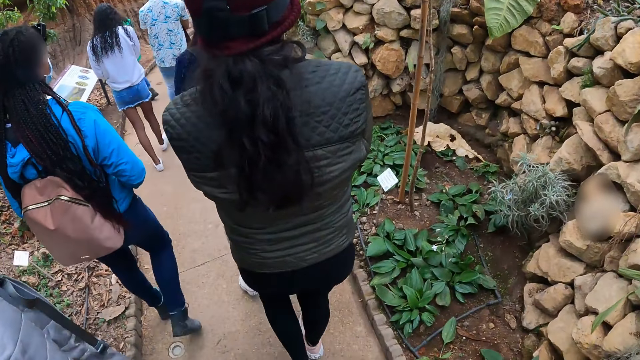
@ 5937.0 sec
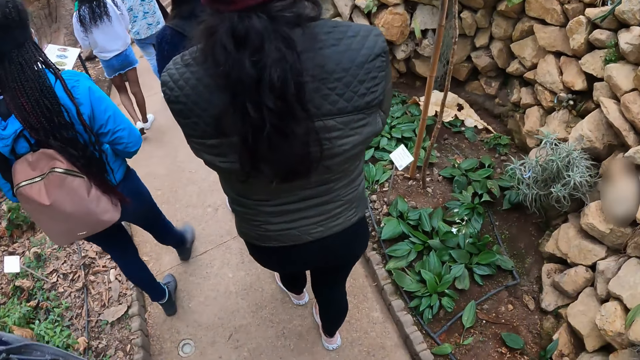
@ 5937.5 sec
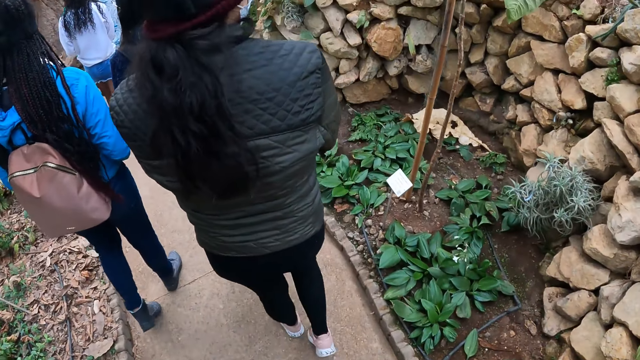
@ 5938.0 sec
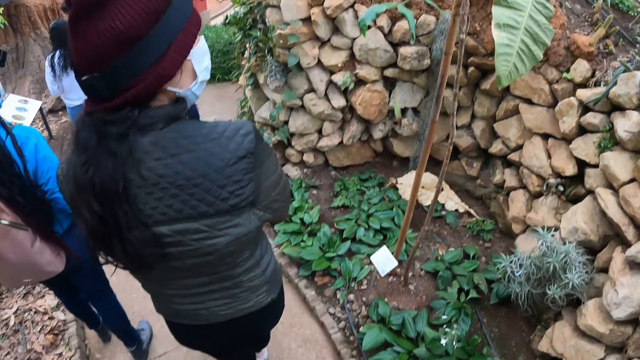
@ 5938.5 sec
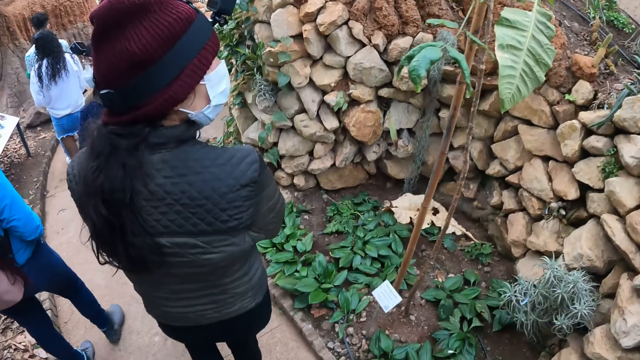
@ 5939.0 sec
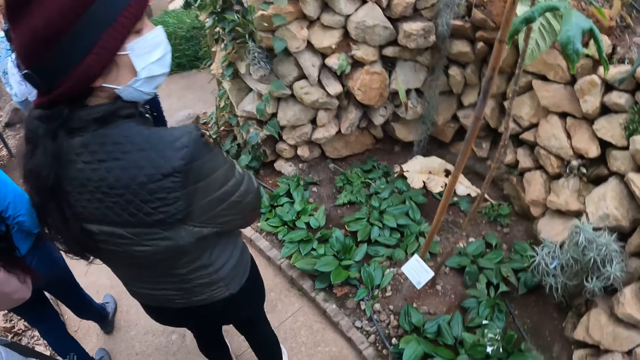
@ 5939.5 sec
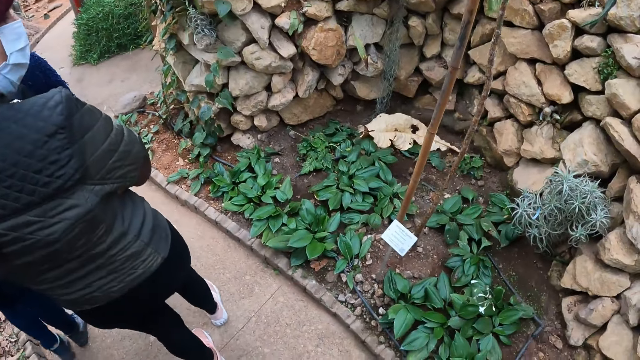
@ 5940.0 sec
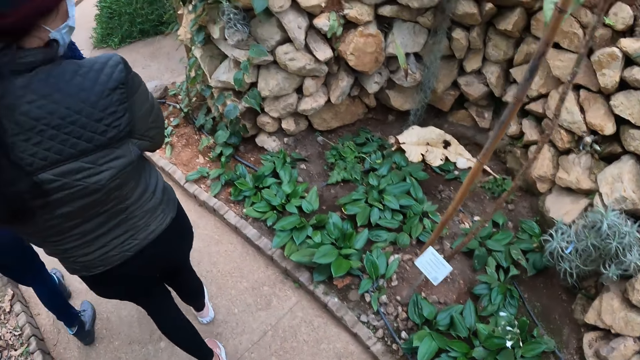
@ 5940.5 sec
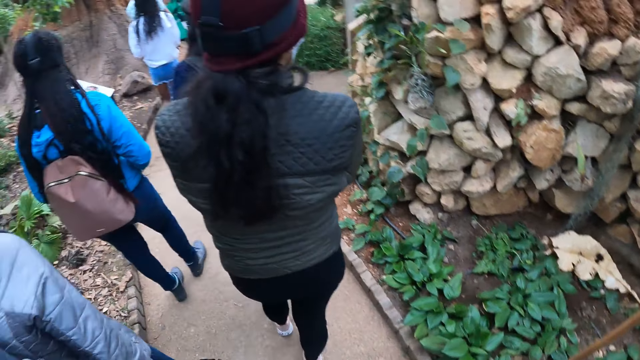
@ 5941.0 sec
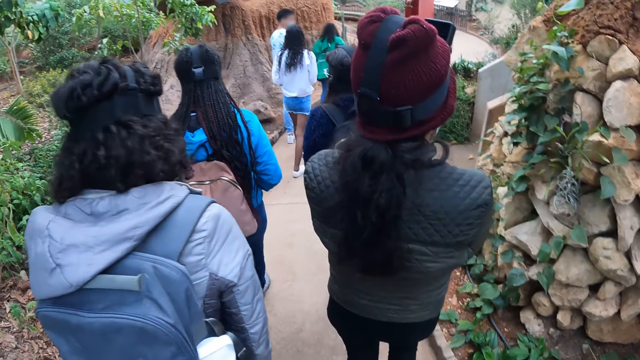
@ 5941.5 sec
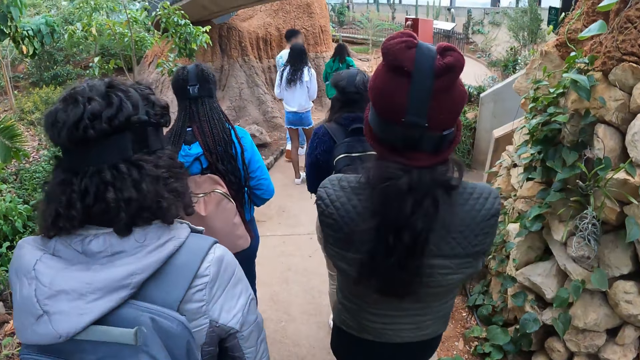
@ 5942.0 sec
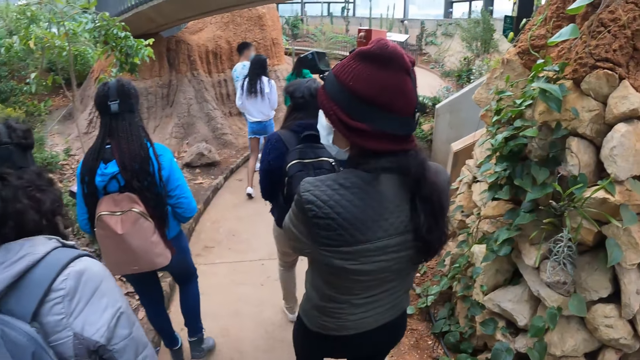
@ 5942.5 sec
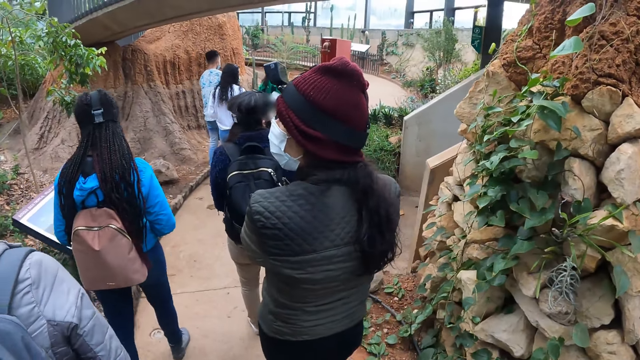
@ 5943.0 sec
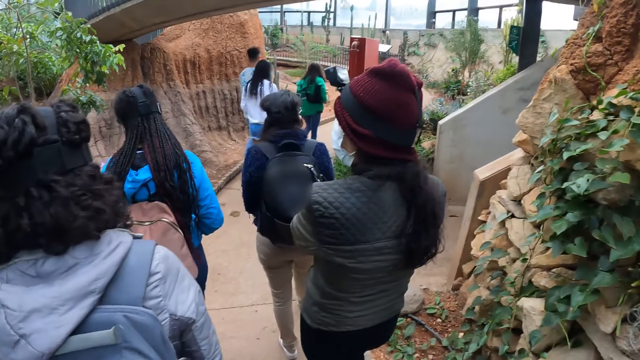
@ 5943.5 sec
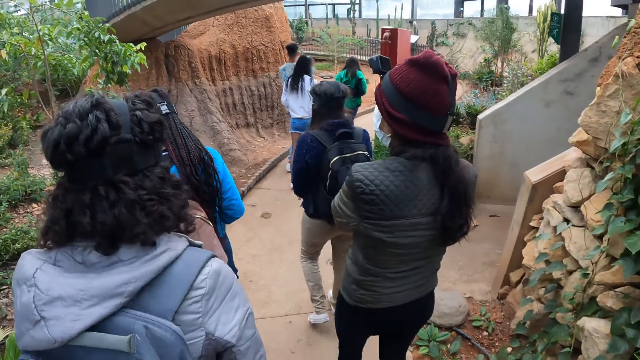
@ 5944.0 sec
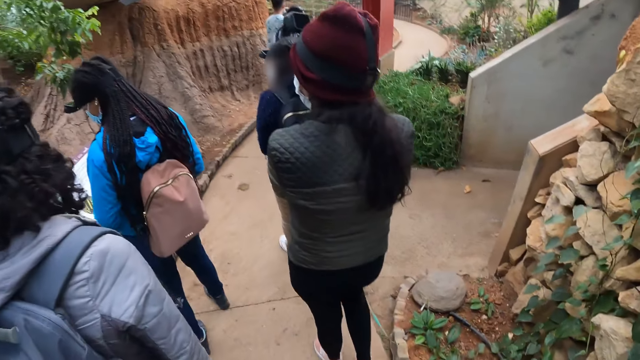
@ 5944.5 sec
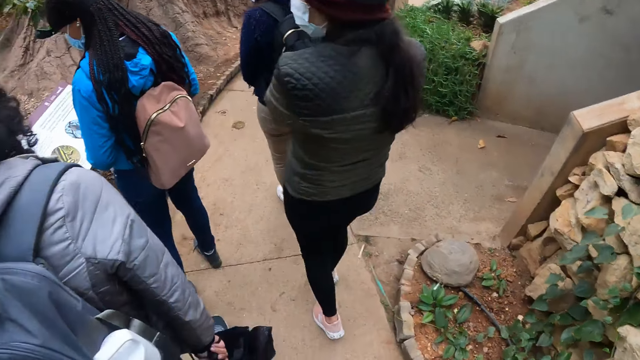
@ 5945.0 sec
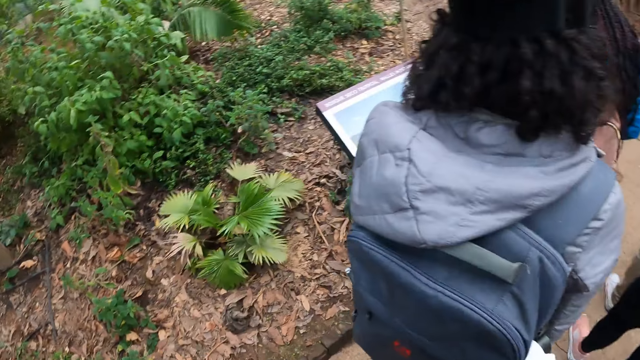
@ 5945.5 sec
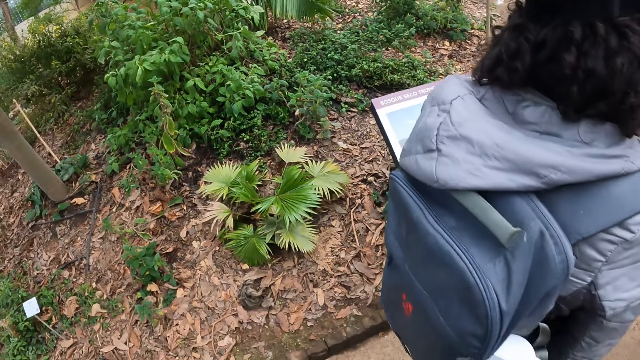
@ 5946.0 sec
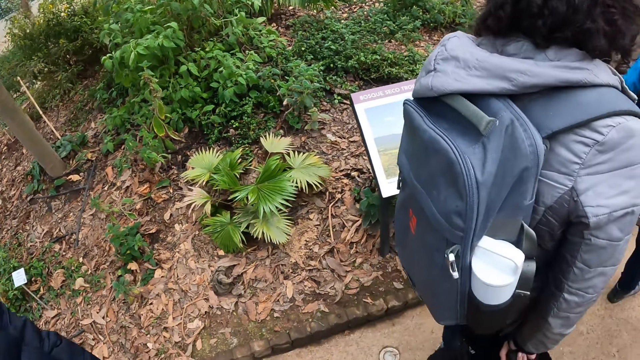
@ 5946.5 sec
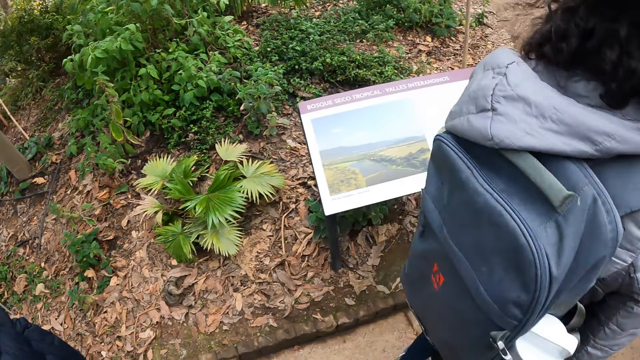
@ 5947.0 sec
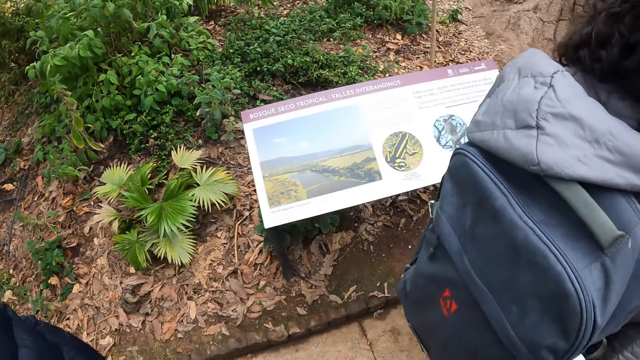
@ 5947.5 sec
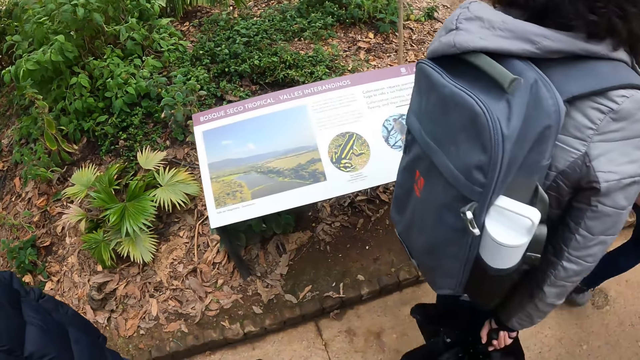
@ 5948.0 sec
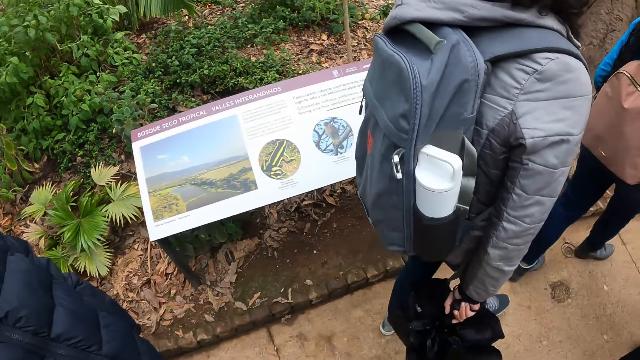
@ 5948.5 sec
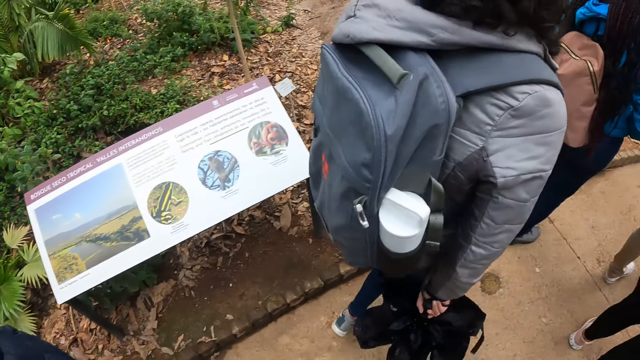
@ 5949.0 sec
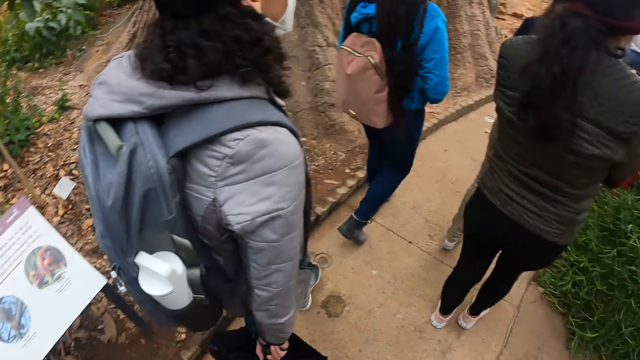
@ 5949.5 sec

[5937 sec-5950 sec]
The camera wearer walks around and looks around.

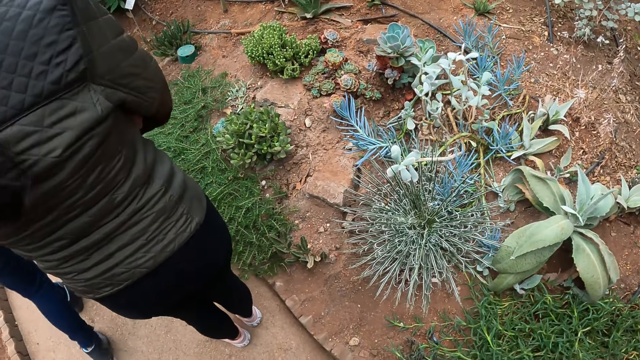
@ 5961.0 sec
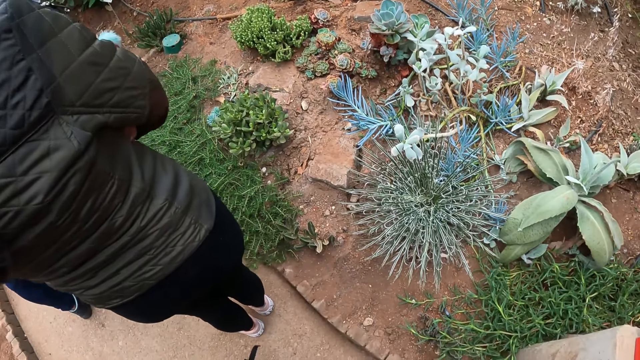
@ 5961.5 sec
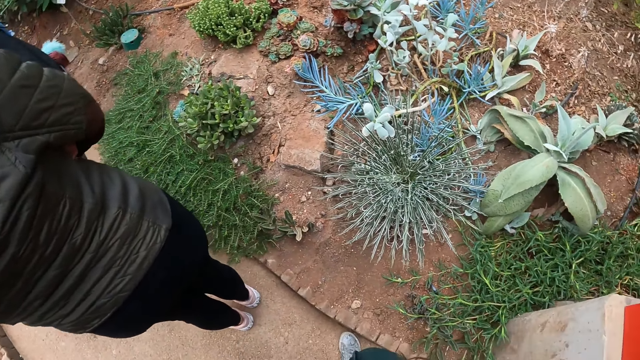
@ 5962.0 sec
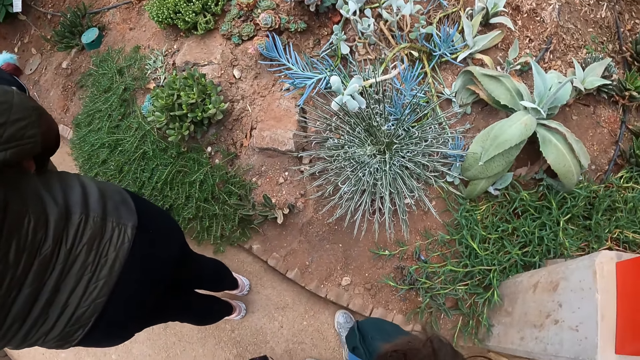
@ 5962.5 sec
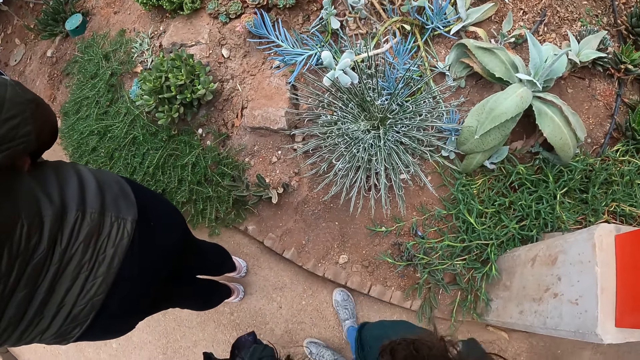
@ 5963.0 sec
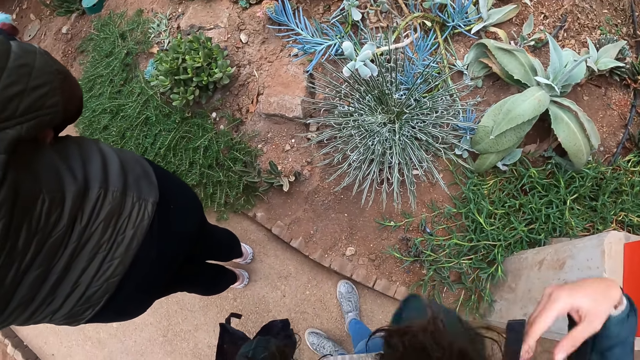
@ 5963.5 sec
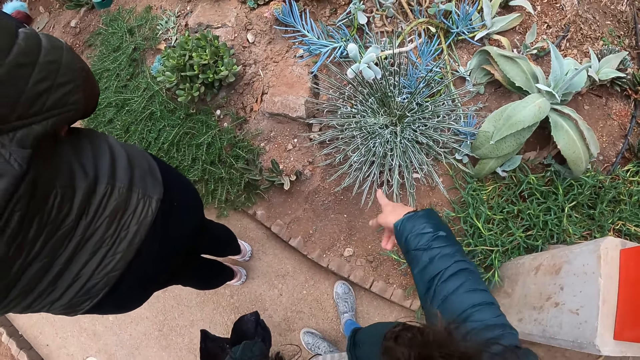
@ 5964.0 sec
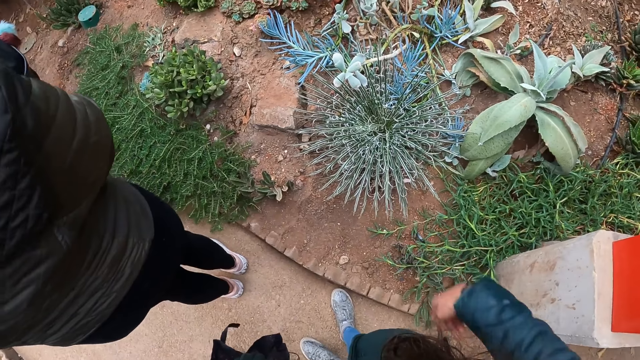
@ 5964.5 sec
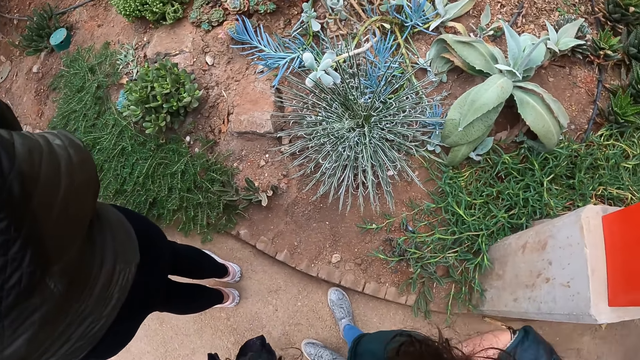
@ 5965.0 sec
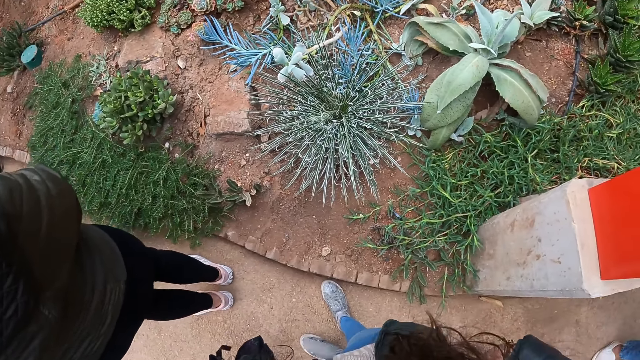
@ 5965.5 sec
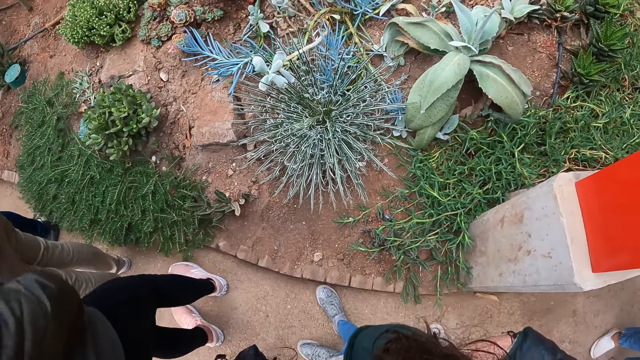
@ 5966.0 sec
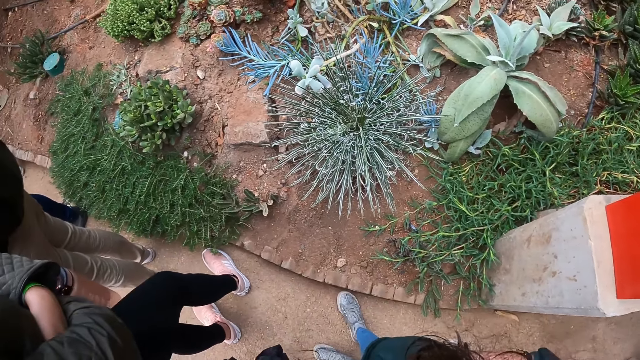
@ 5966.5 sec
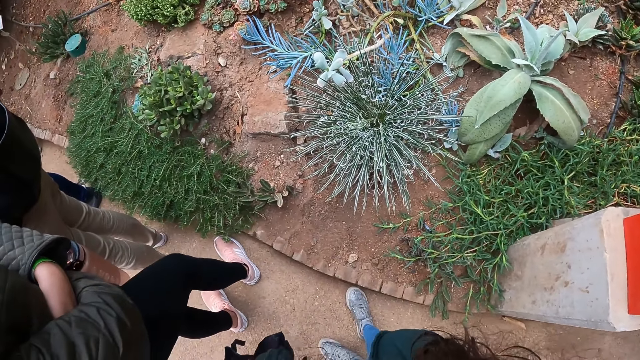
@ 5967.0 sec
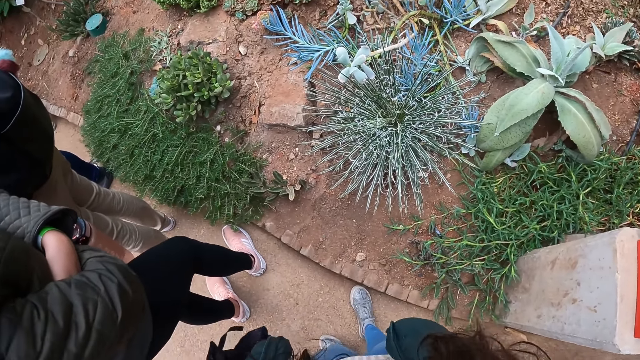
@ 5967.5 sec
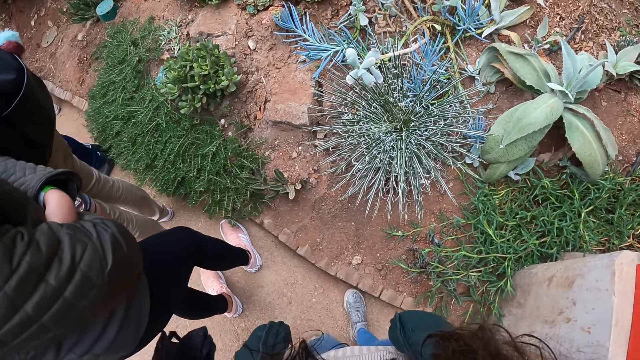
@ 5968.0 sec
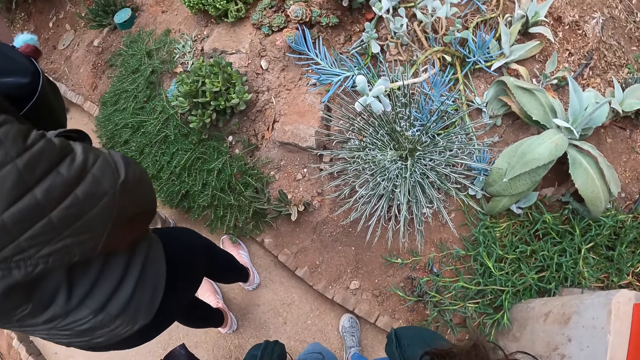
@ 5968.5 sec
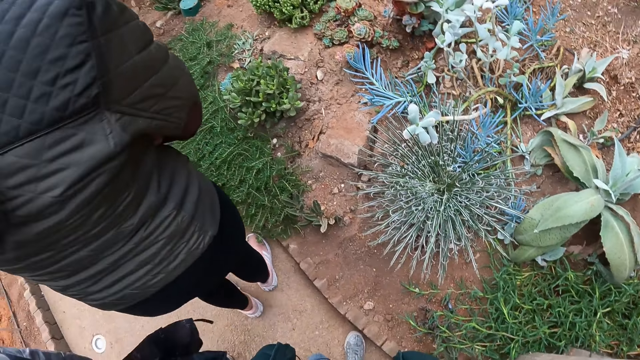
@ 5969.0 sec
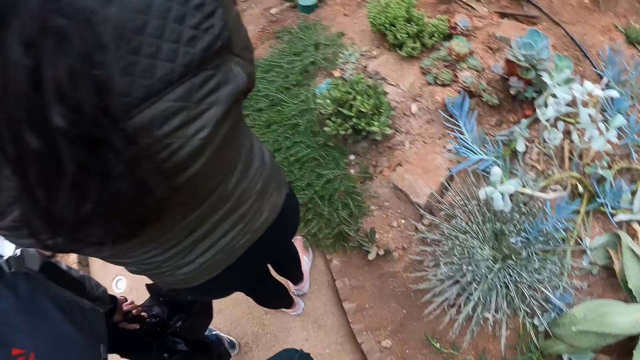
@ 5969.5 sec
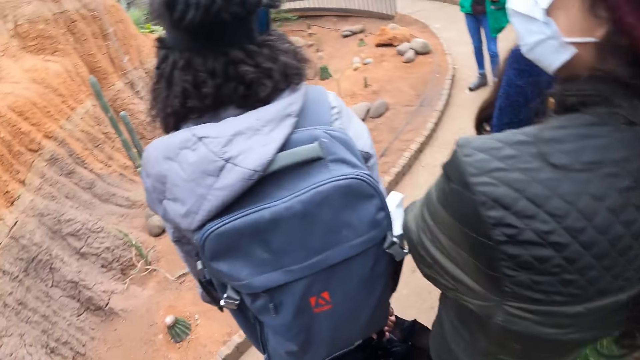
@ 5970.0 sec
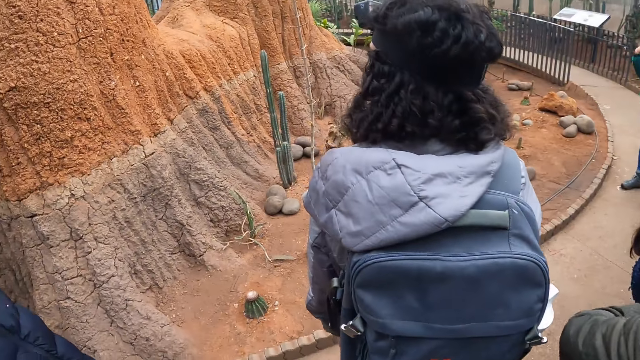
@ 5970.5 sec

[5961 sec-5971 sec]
The camera wearer stands. She points her right hand to a plant on the ground. She looks down.
